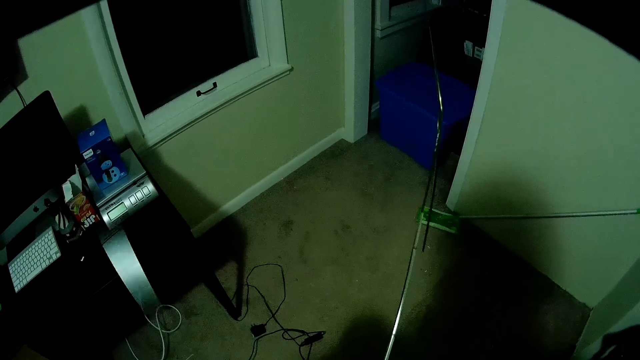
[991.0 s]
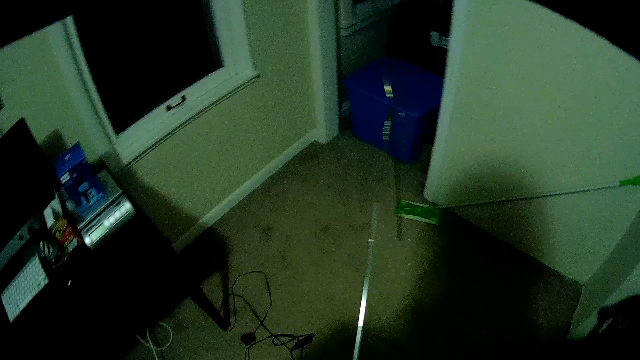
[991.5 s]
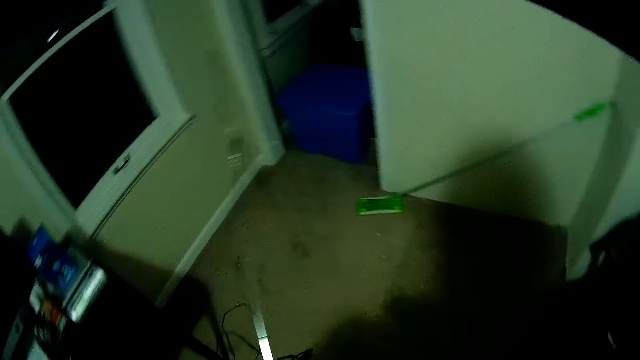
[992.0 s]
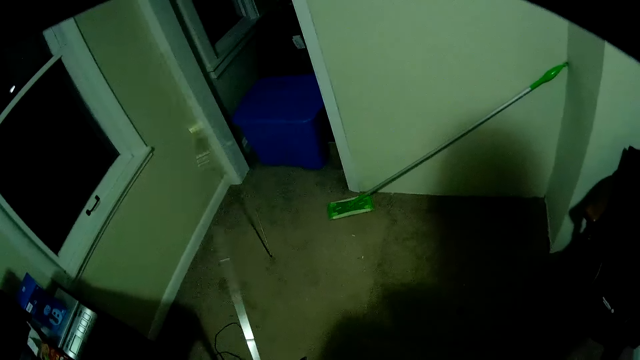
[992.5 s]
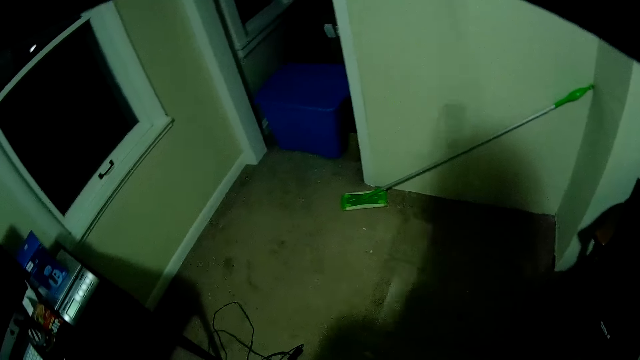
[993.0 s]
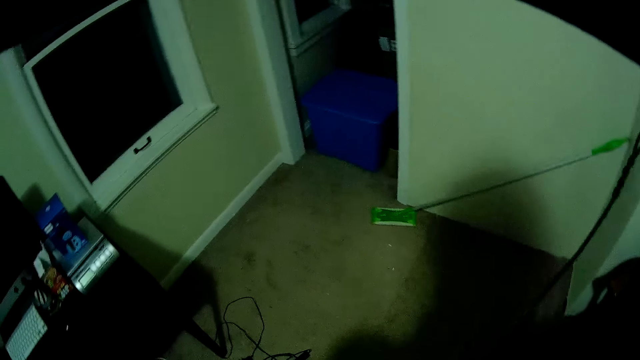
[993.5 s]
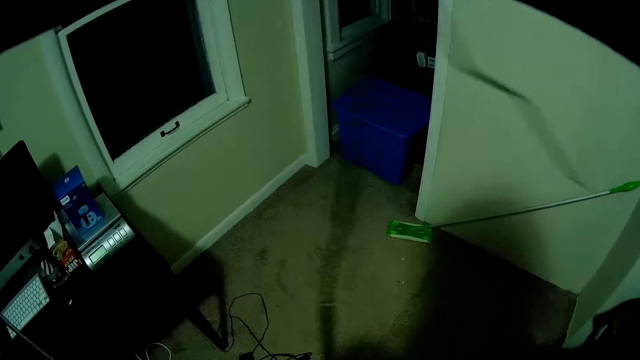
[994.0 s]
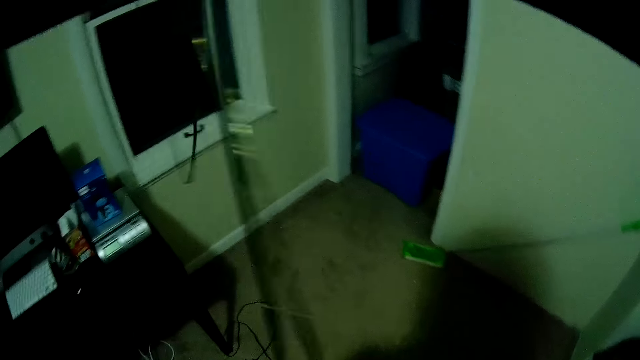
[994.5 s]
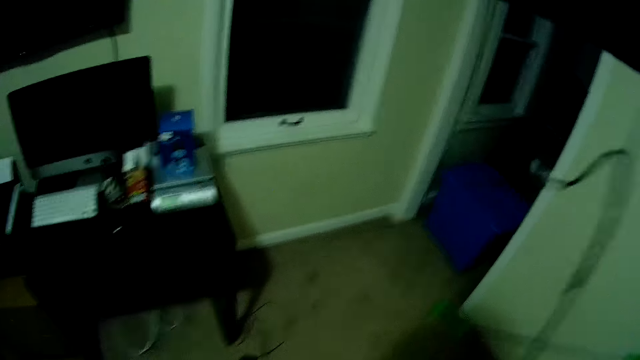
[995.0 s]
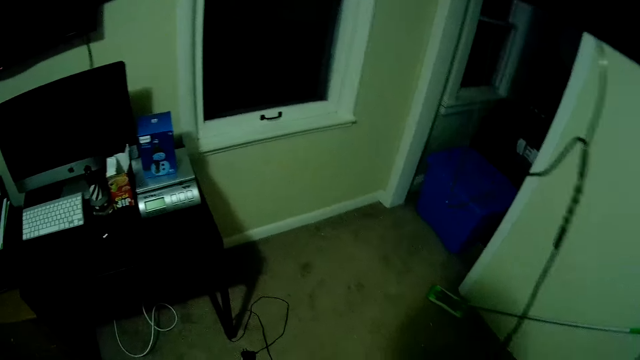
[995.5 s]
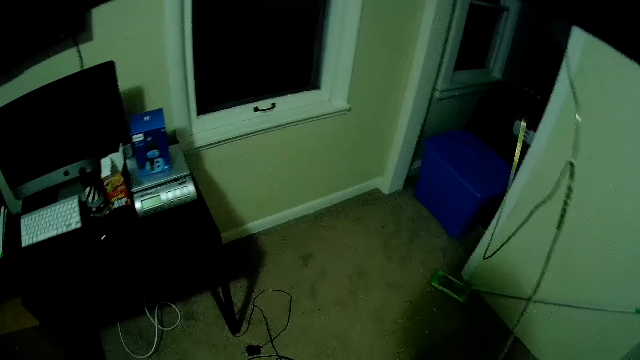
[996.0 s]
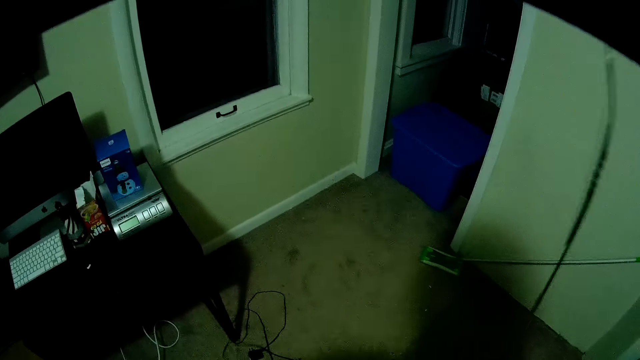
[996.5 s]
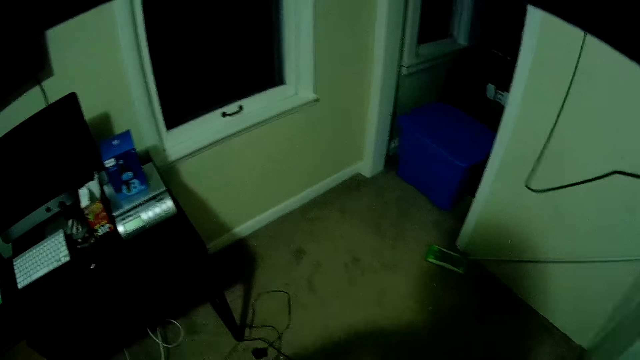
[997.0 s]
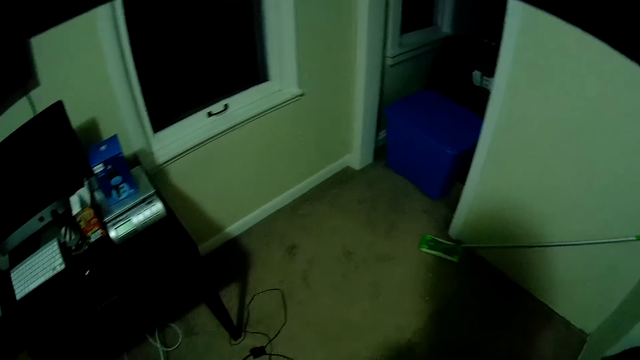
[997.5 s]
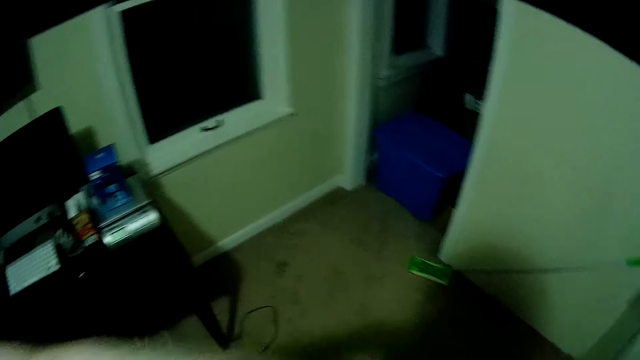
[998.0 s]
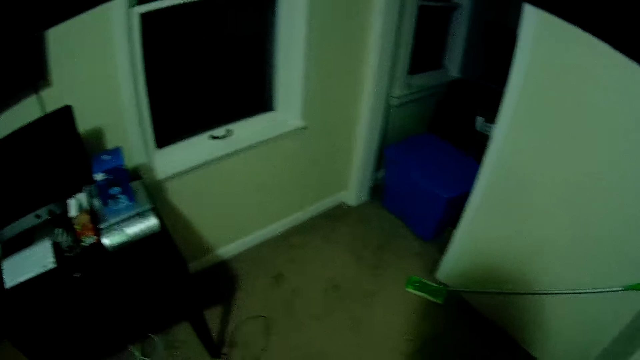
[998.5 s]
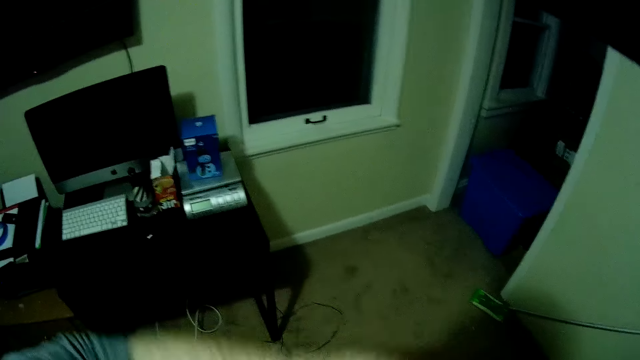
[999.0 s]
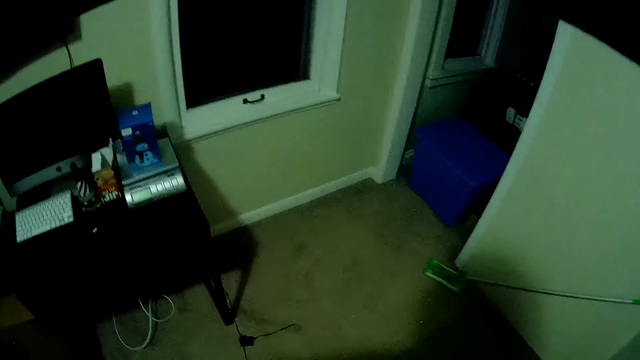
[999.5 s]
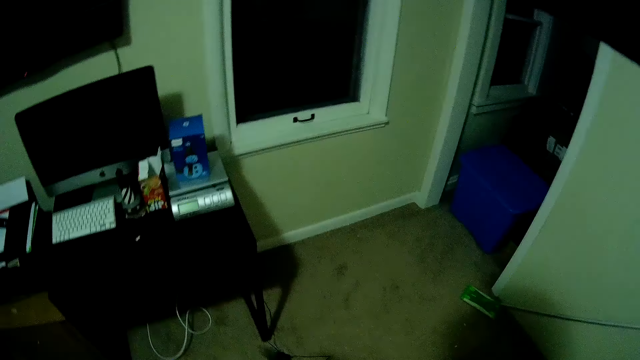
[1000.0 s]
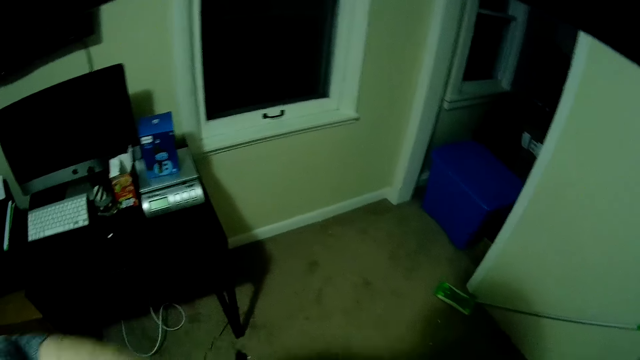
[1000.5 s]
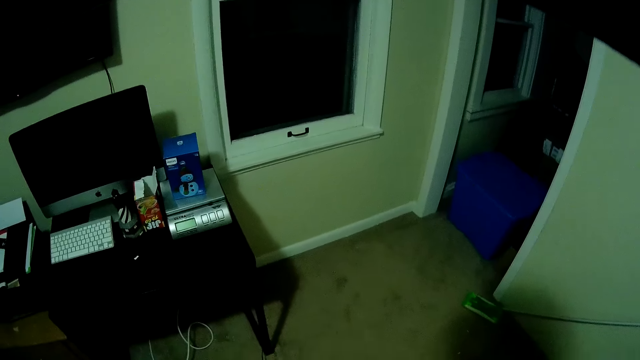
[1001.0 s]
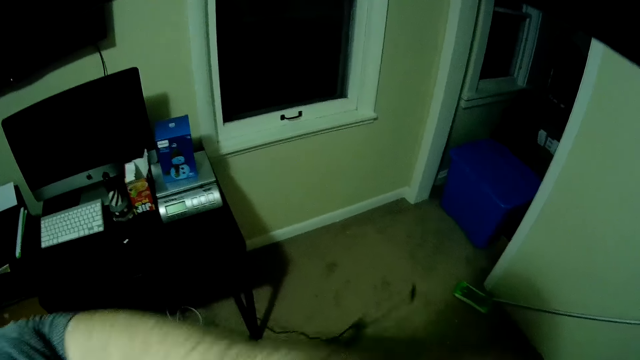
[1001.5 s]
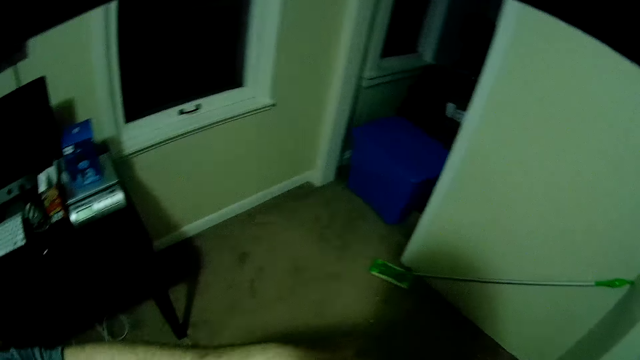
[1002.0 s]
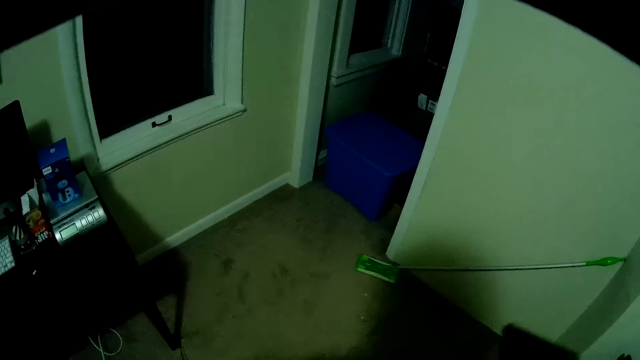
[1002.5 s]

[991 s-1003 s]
The camera wearer ties the cable.

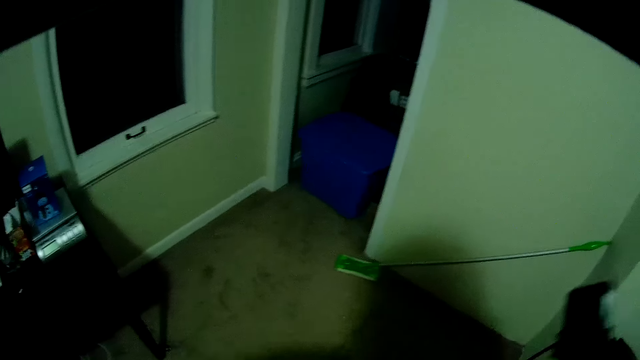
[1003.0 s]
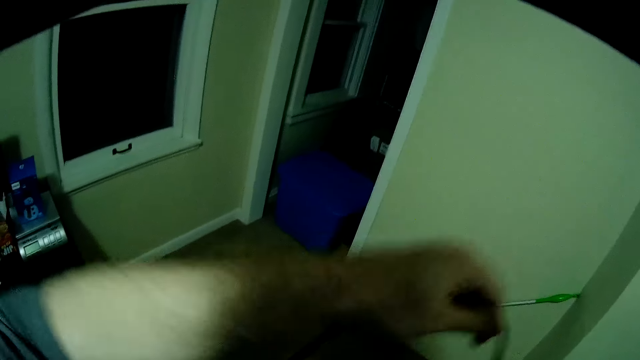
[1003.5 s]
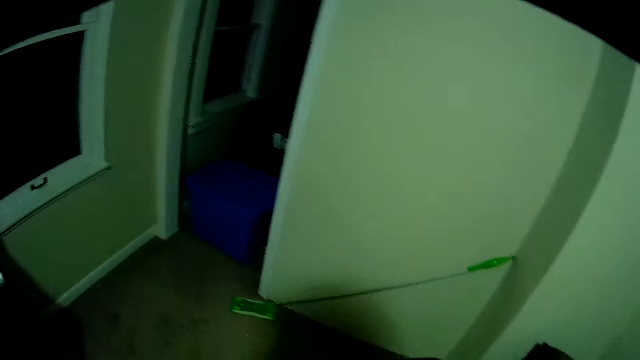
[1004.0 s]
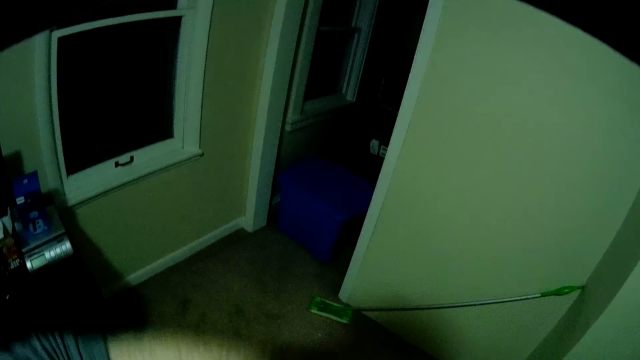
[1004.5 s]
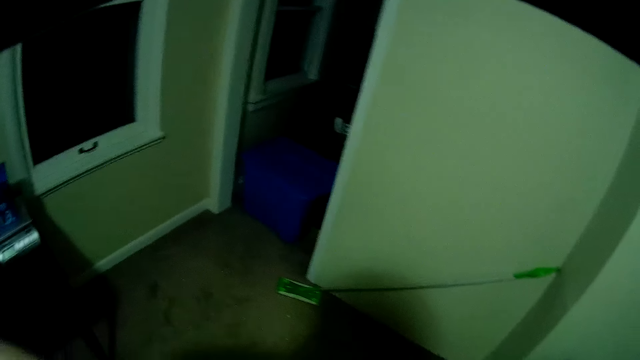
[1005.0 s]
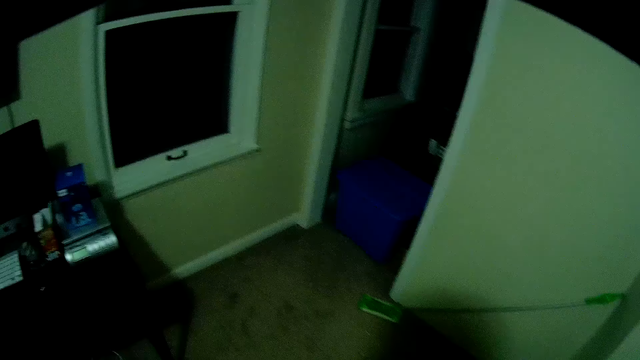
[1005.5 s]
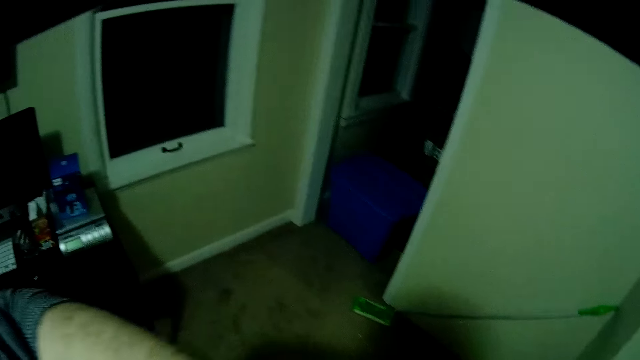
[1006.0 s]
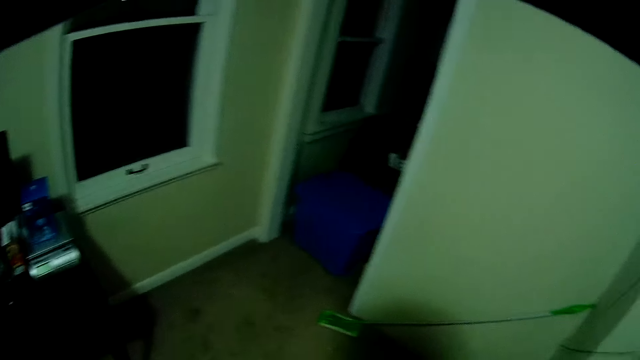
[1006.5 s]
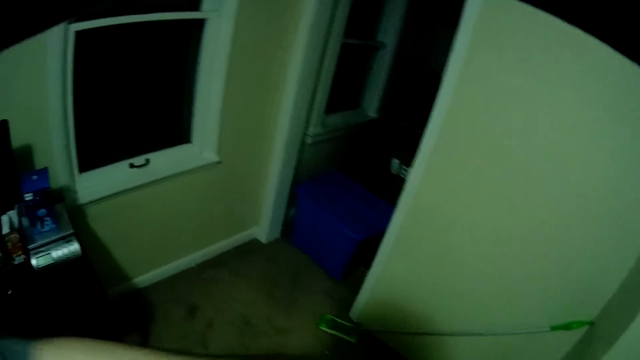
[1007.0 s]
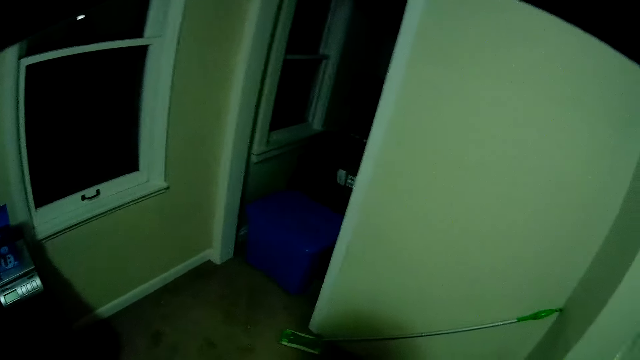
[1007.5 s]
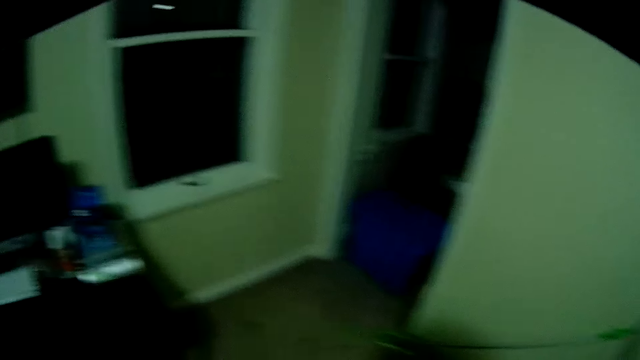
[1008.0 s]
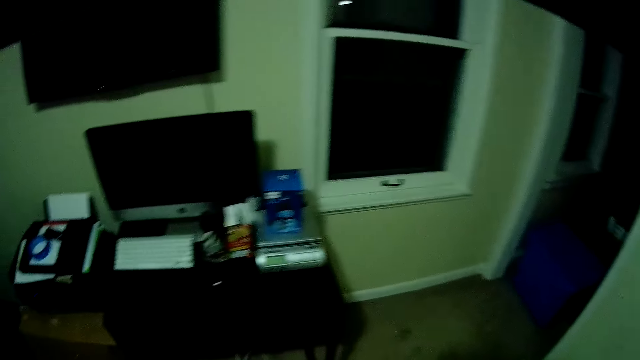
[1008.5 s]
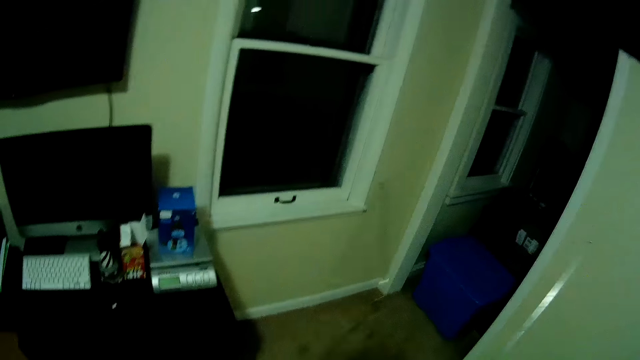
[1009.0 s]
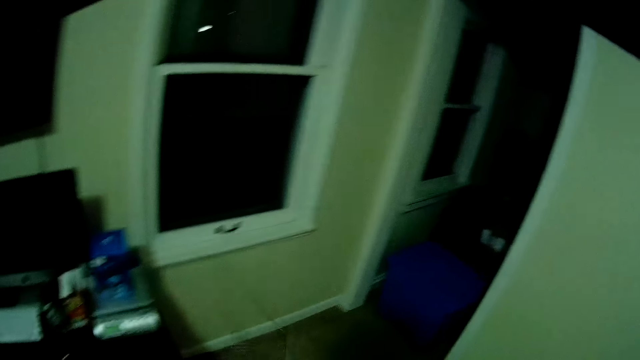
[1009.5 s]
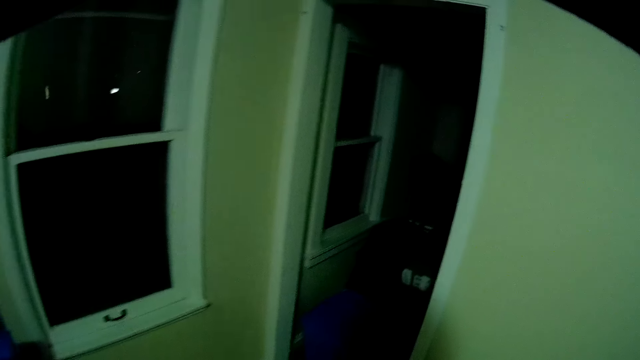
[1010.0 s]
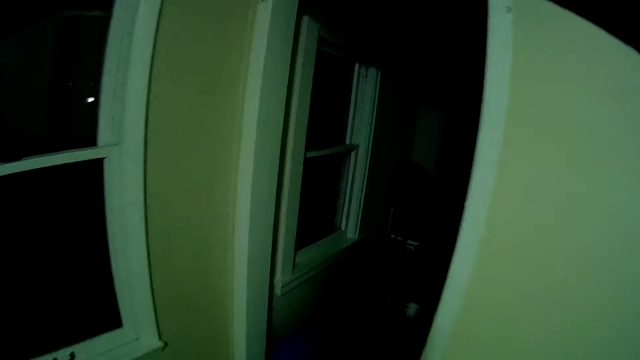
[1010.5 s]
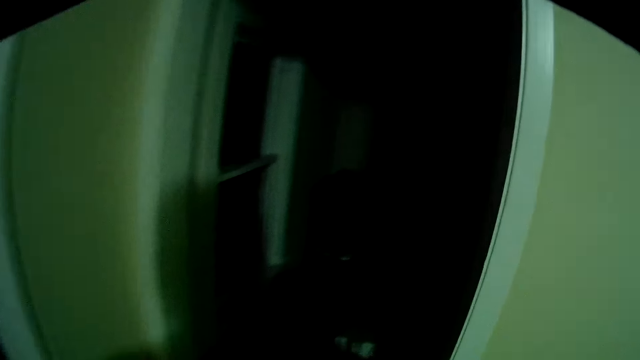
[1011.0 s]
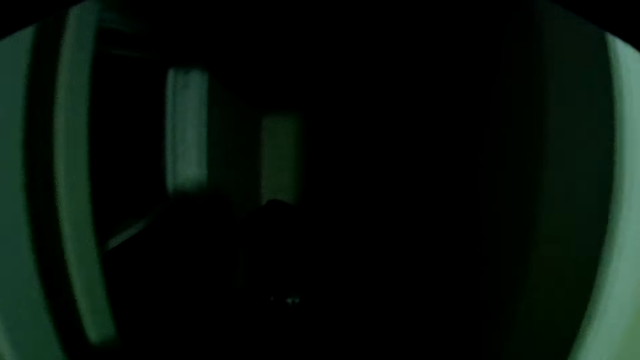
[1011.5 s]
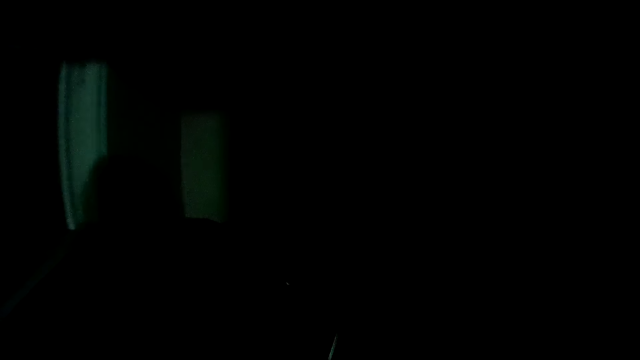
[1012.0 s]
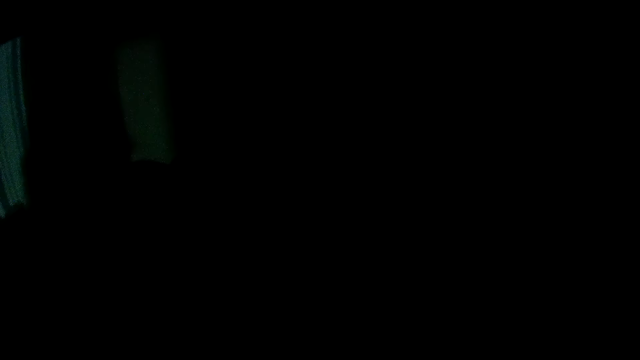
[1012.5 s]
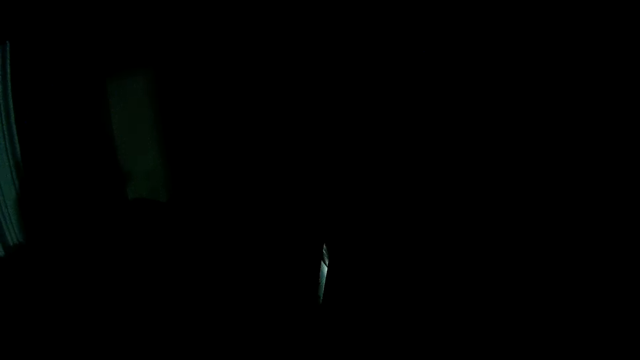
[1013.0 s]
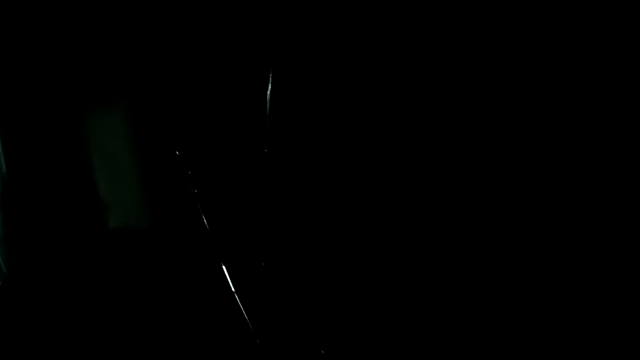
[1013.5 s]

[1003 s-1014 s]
The camera wearer carries the aerial to another room in the house. They walk around.
